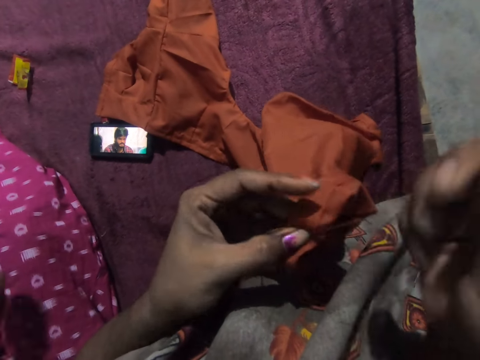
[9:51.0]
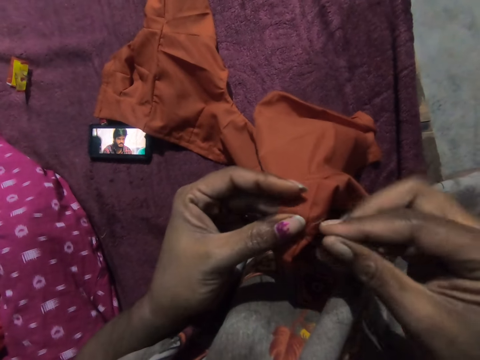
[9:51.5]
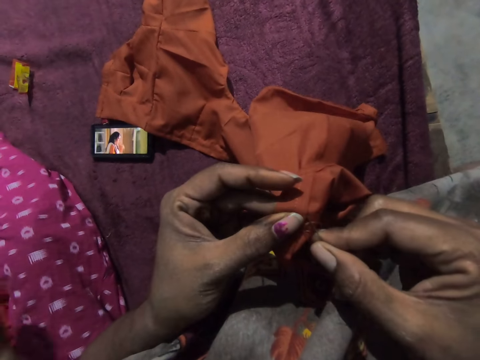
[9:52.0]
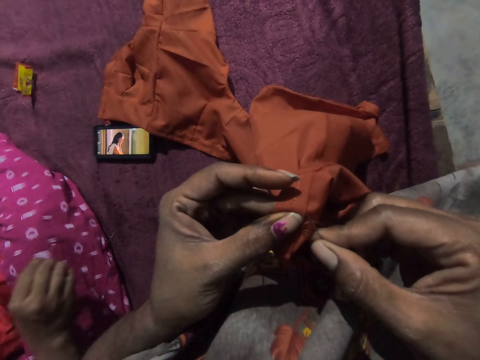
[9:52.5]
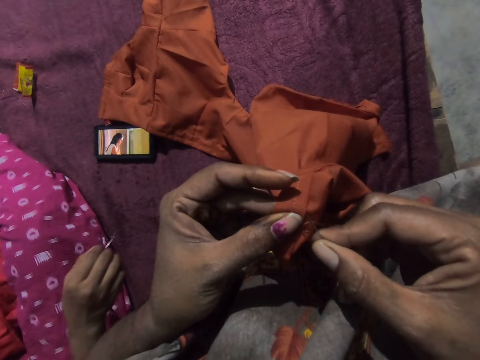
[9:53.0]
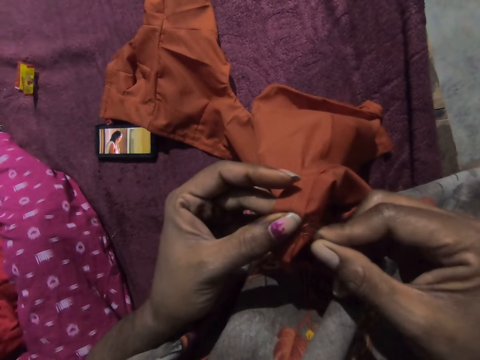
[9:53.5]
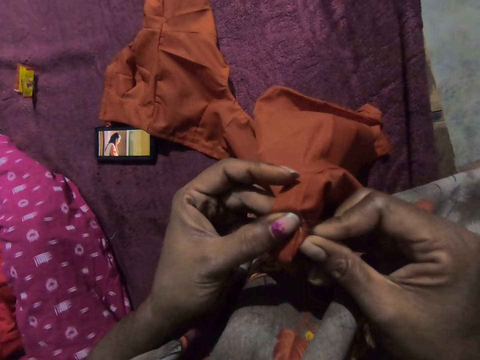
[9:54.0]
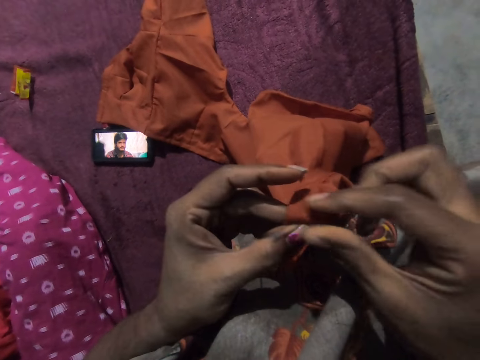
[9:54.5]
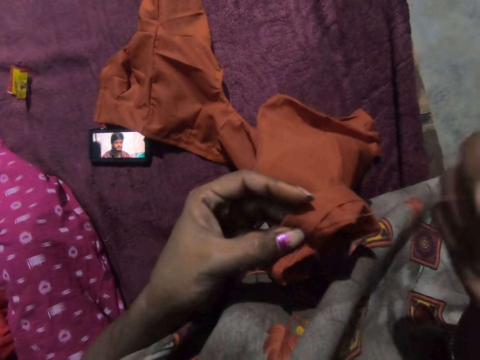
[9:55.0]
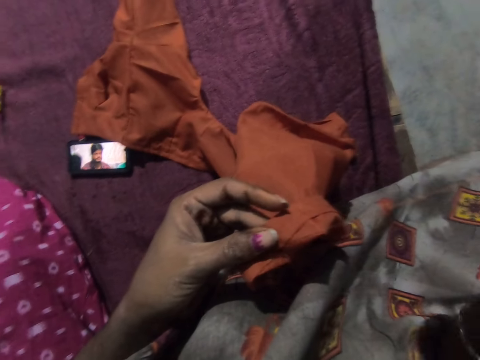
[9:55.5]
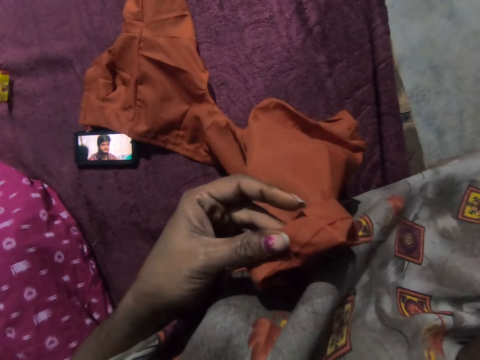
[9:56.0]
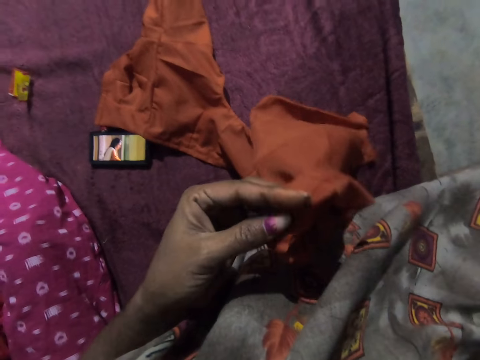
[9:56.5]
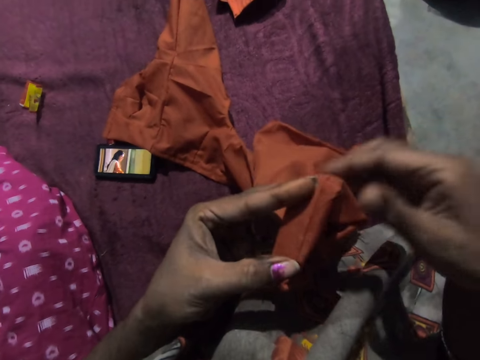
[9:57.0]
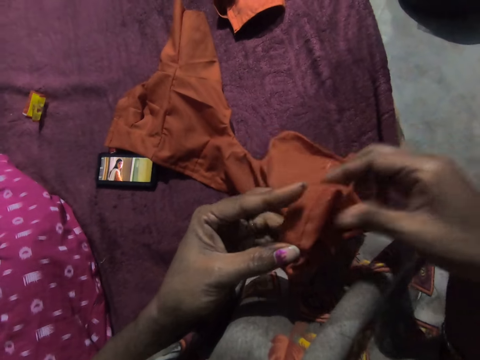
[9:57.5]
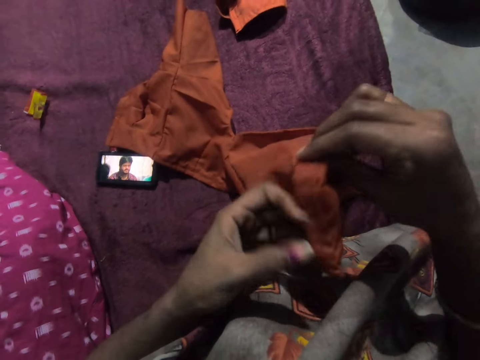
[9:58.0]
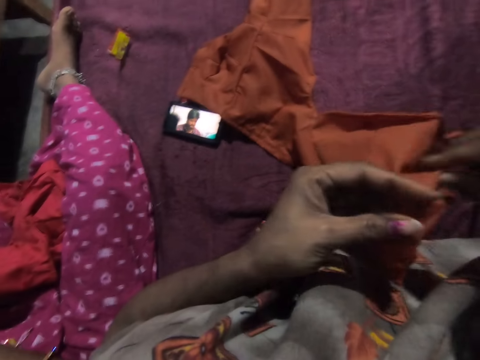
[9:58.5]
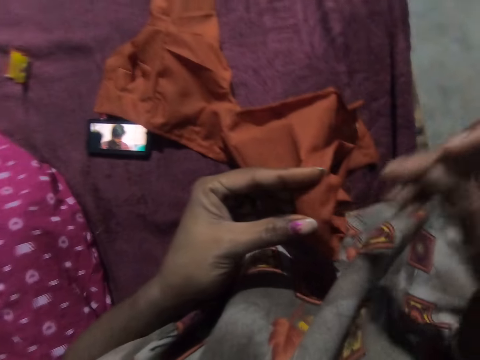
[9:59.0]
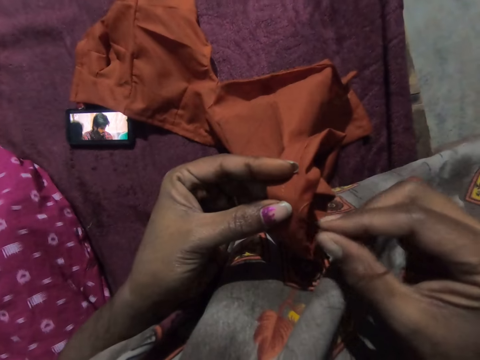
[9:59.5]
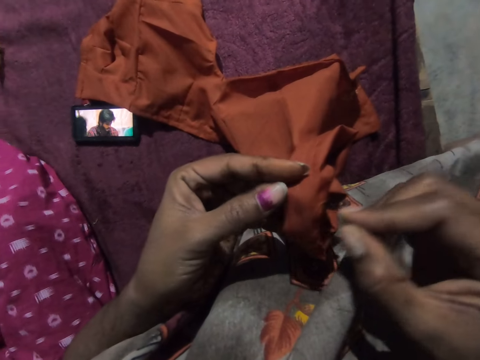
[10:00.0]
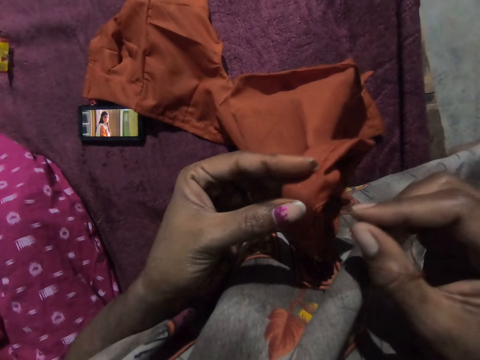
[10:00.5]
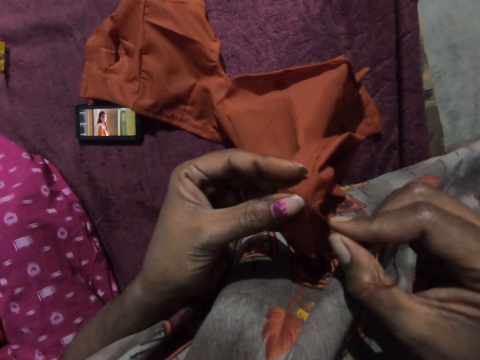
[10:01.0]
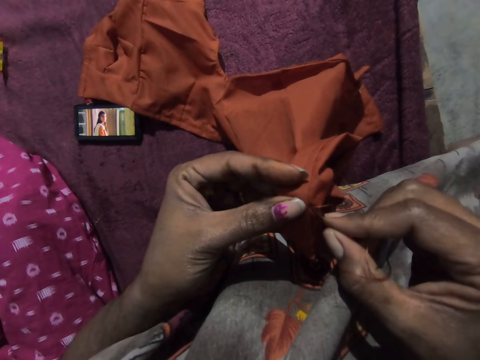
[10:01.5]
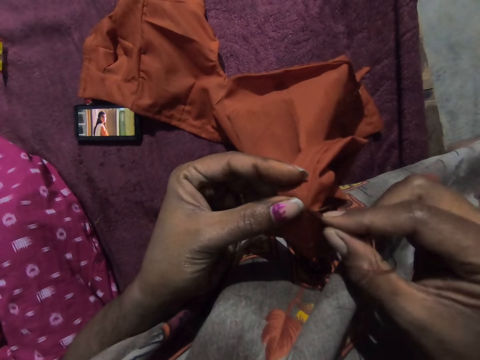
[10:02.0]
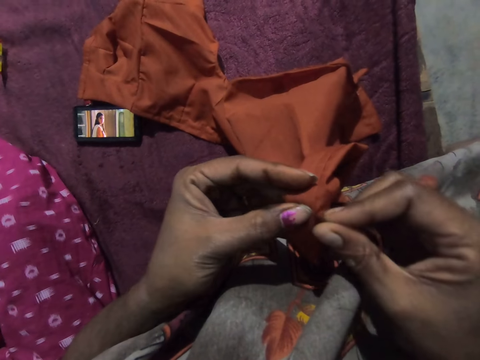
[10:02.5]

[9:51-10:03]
The woman pulls the thread with her right hand. The camera wearer knits the cloth with the thread and needle. She adjusts the cloth with her hands. She passes the cloth from her right hand to her left hand. She stitches the cloth with the needle and the thread in her right hand.

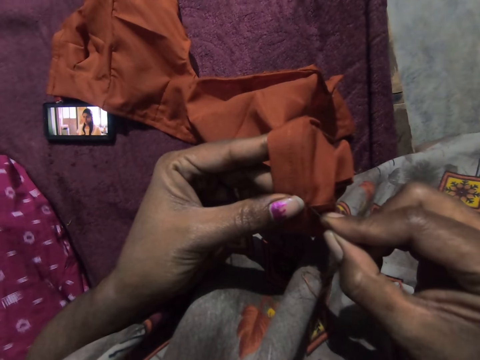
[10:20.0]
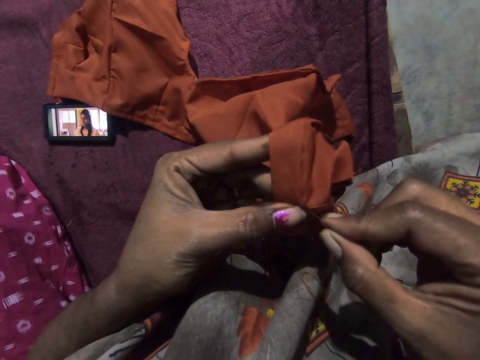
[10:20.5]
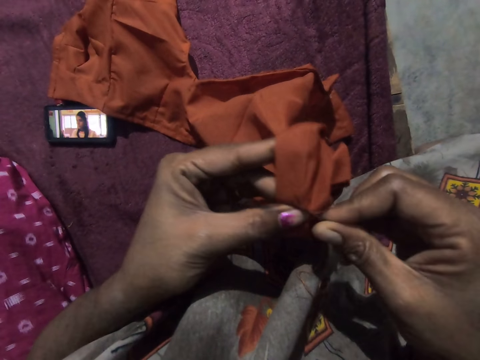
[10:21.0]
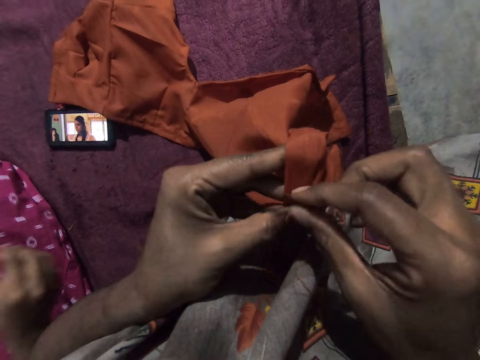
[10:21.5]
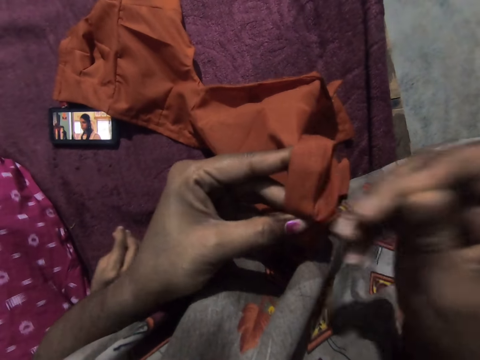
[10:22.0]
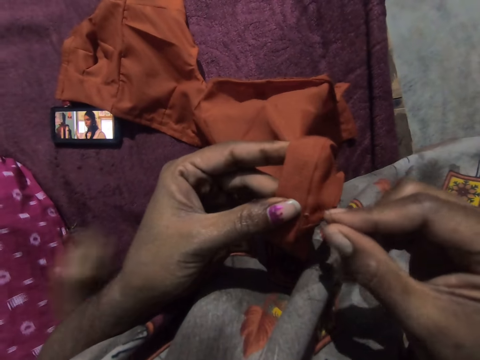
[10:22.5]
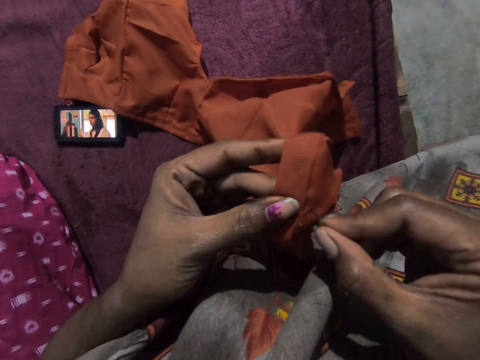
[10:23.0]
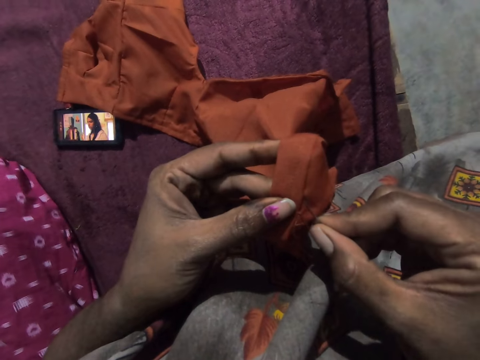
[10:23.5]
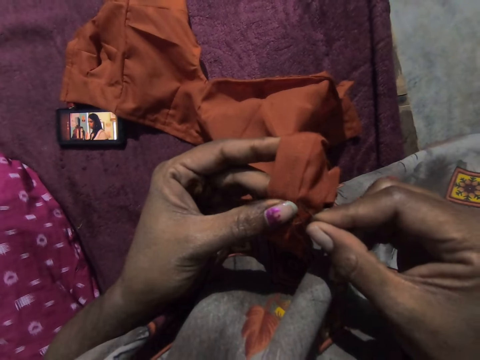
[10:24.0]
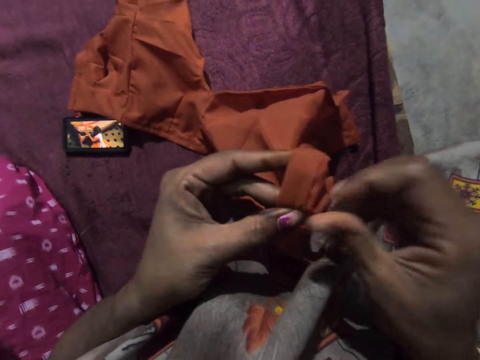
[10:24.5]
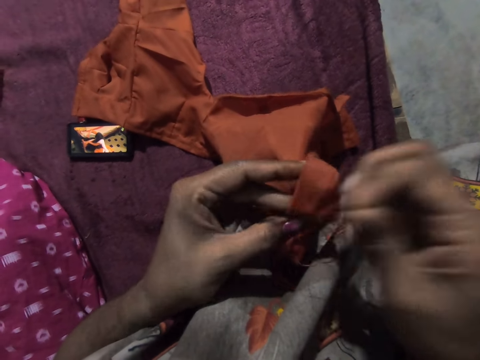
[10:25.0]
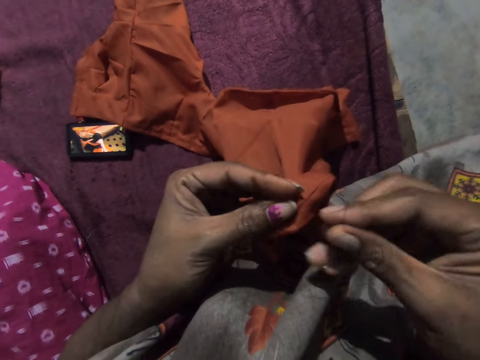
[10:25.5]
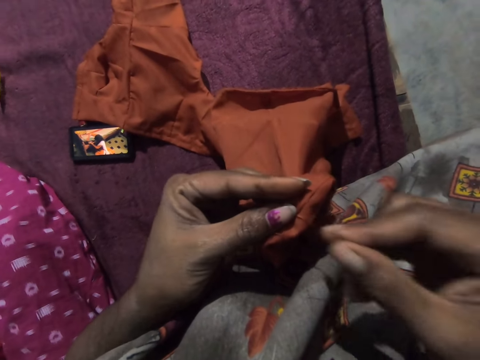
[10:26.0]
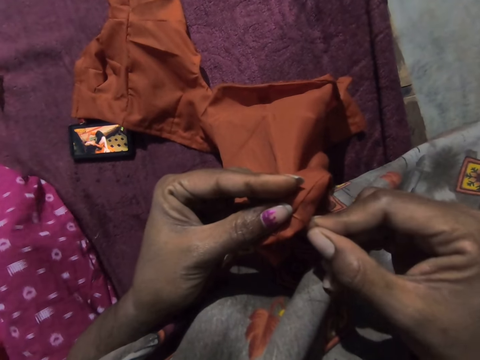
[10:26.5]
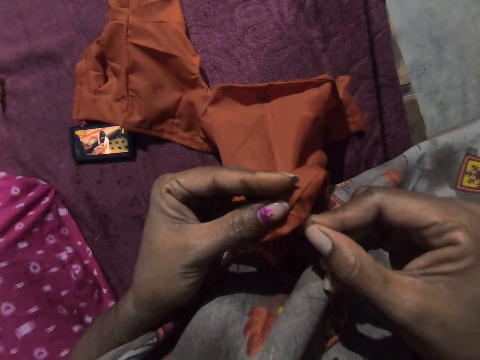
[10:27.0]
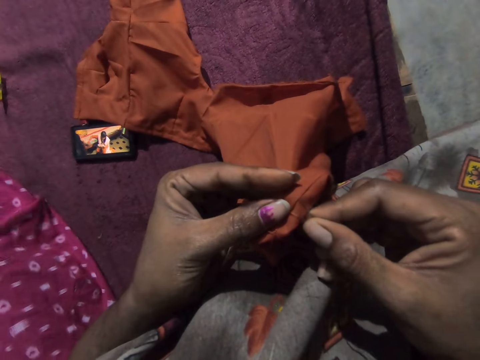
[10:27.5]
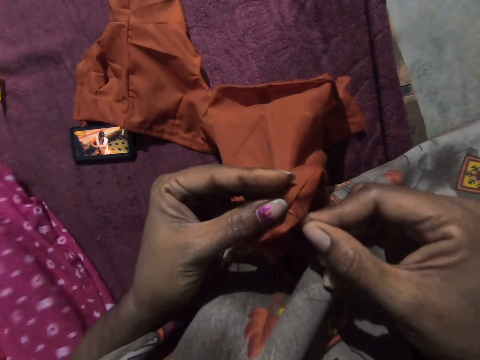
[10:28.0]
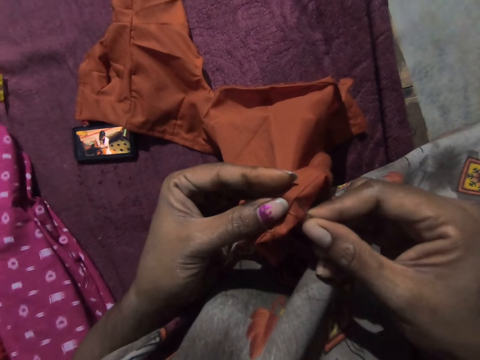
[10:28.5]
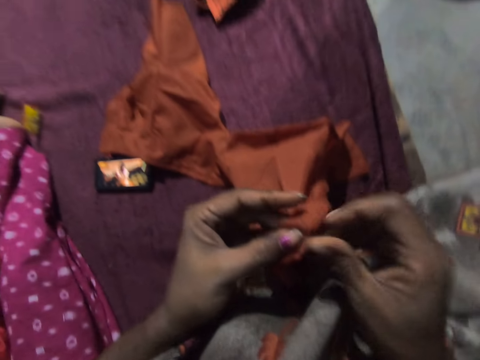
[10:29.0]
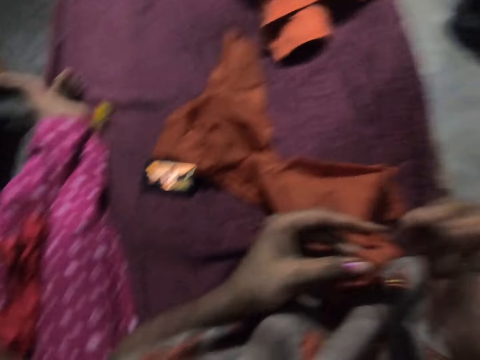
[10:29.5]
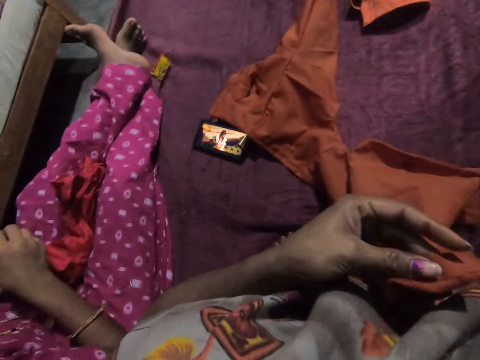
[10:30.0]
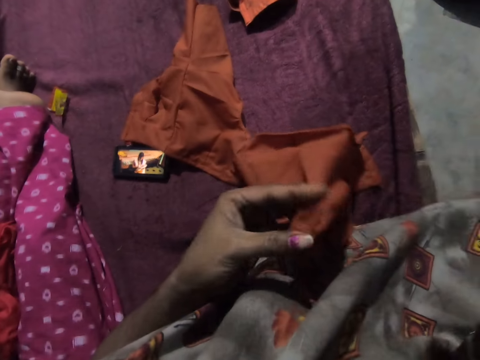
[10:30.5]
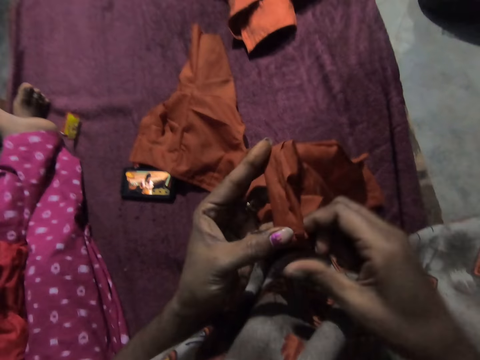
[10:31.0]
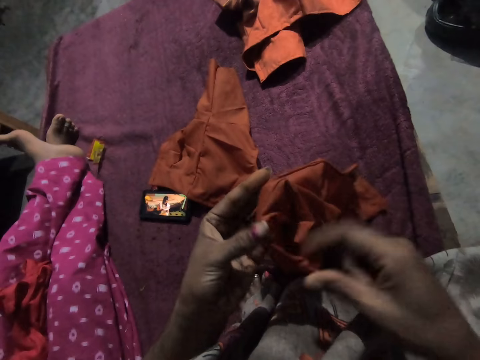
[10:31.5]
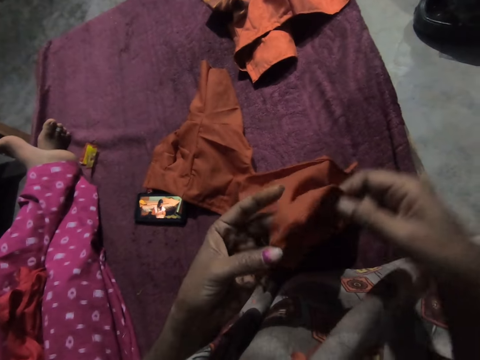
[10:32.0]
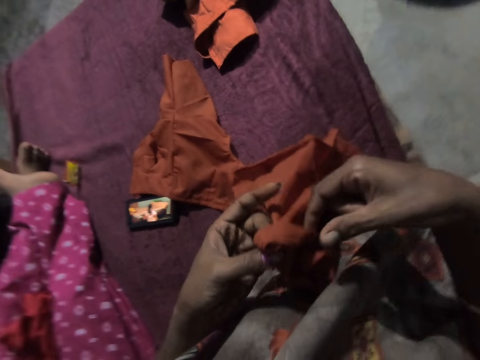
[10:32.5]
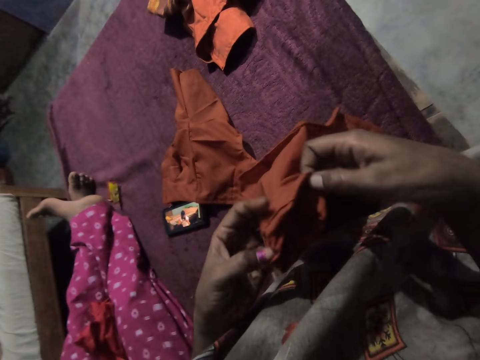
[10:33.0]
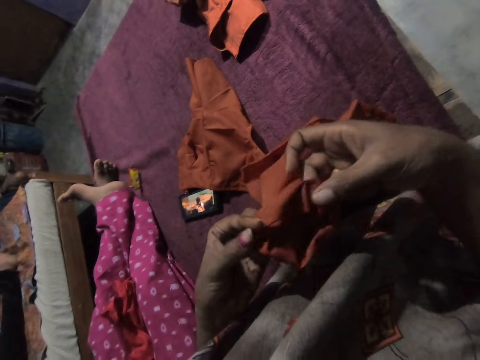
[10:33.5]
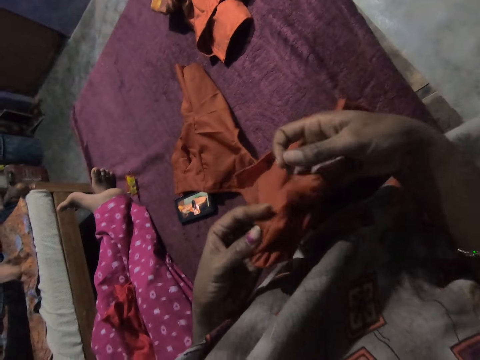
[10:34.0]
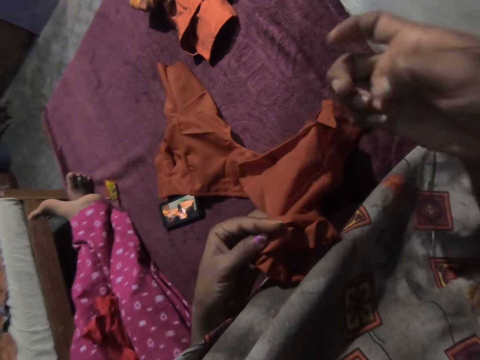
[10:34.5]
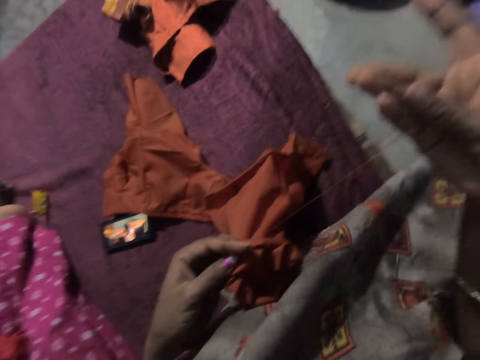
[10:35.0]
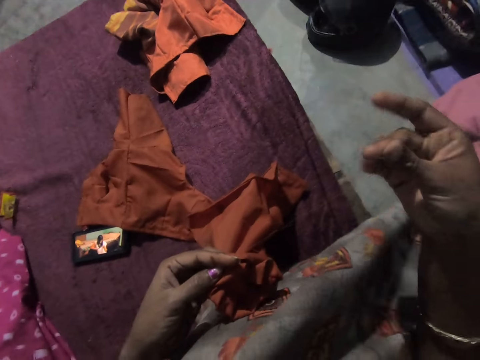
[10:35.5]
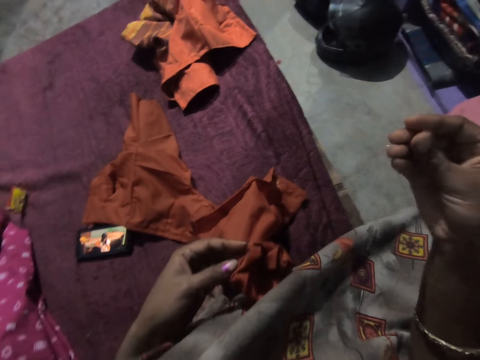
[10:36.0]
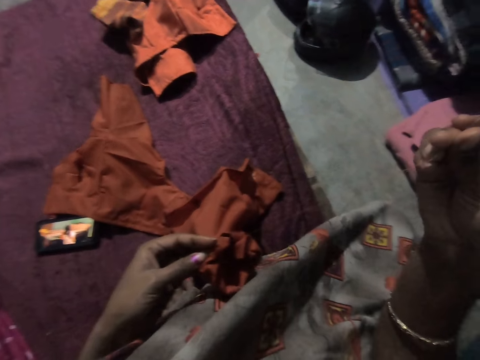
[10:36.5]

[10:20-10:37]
The camera wearer stitches the cloth with the needle and the thread in her right hand. The woman pulls the thread with her right hand. The camera wearer adjusts the cloth with her hands. She adjusts the cloth again. She folds the cloth. She passes the cloth from her right hand to her left hand.
